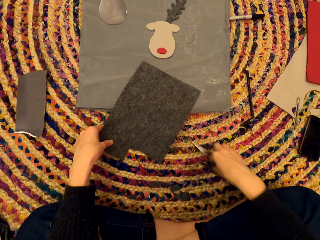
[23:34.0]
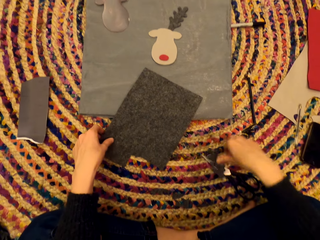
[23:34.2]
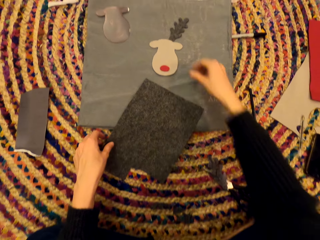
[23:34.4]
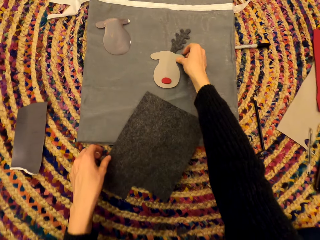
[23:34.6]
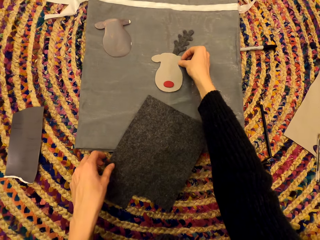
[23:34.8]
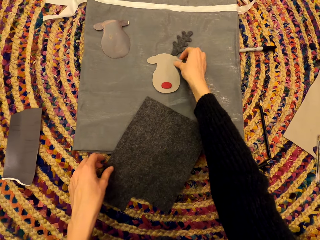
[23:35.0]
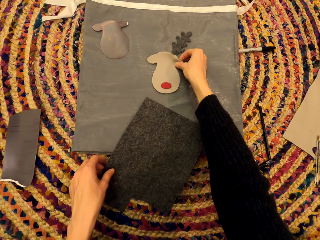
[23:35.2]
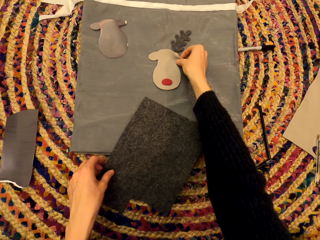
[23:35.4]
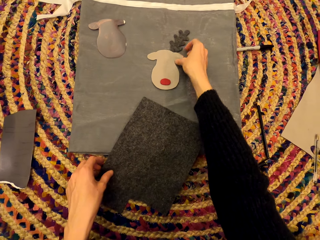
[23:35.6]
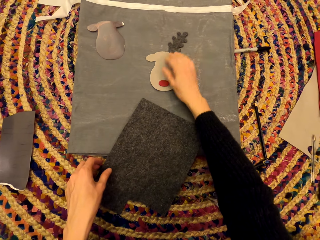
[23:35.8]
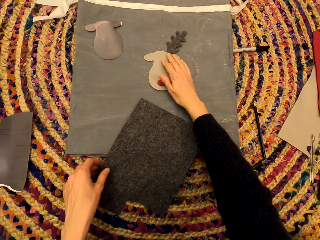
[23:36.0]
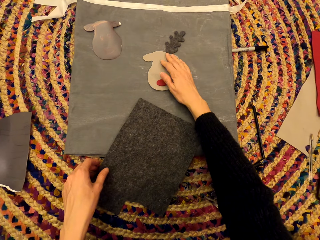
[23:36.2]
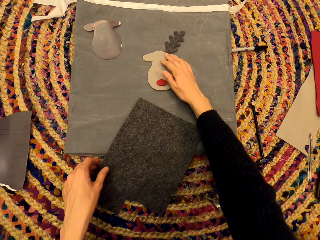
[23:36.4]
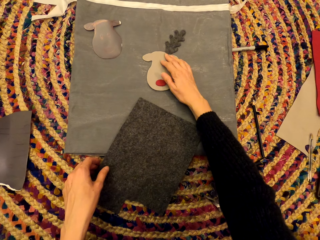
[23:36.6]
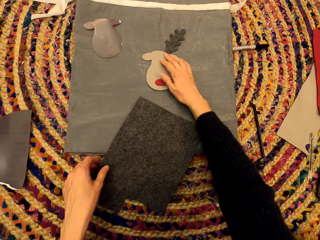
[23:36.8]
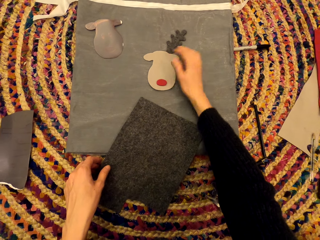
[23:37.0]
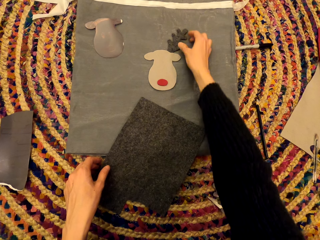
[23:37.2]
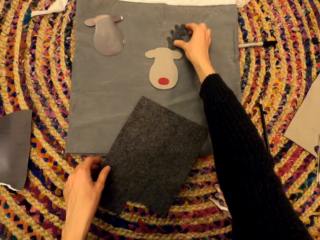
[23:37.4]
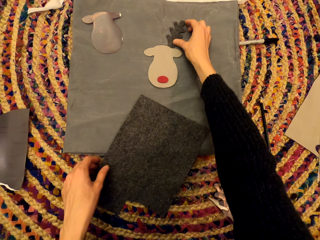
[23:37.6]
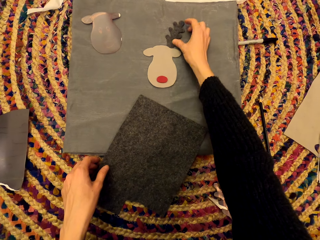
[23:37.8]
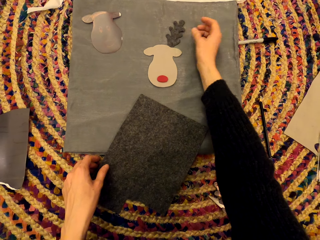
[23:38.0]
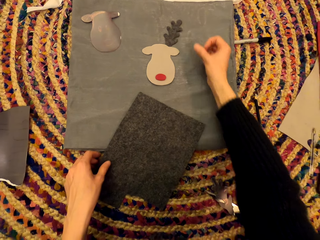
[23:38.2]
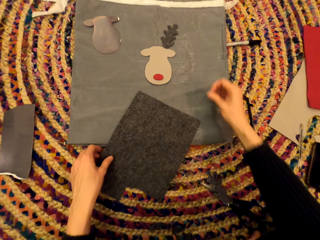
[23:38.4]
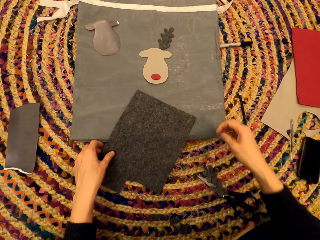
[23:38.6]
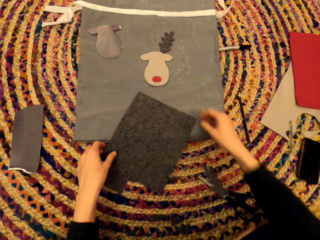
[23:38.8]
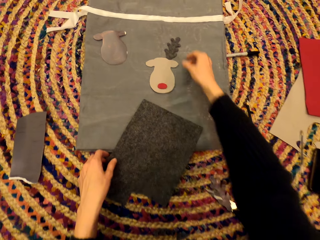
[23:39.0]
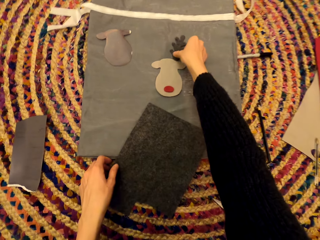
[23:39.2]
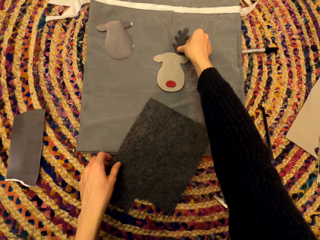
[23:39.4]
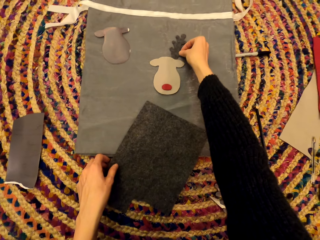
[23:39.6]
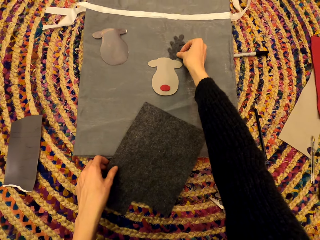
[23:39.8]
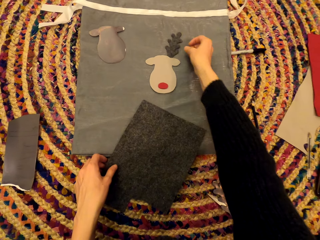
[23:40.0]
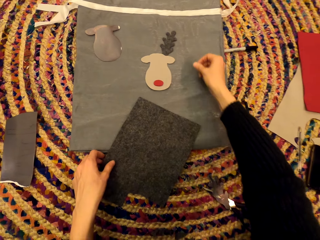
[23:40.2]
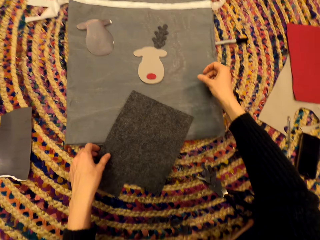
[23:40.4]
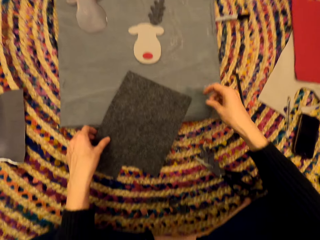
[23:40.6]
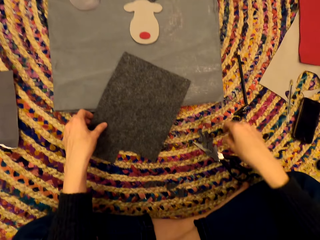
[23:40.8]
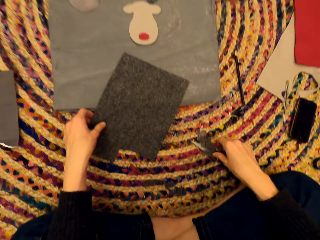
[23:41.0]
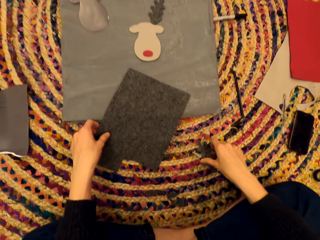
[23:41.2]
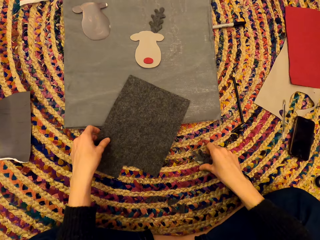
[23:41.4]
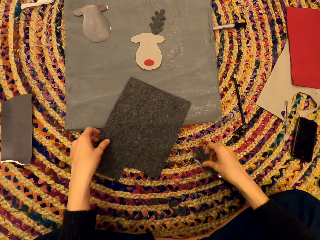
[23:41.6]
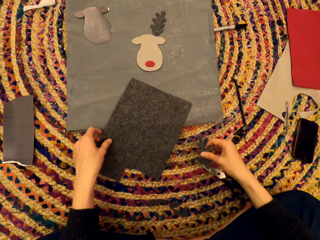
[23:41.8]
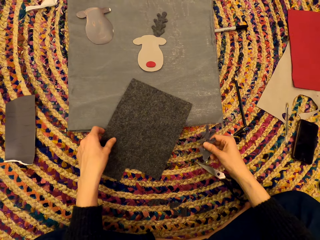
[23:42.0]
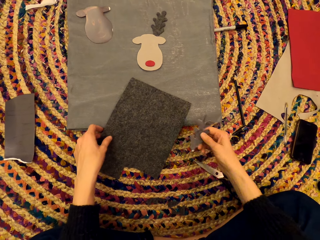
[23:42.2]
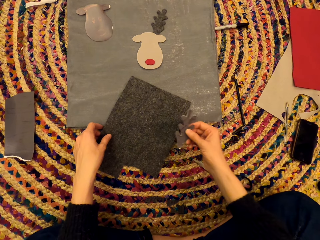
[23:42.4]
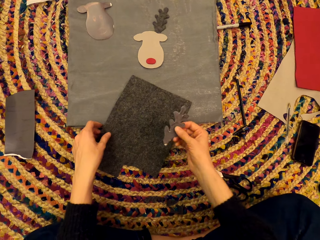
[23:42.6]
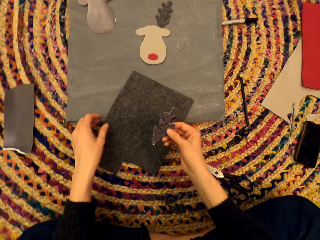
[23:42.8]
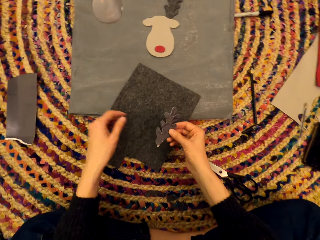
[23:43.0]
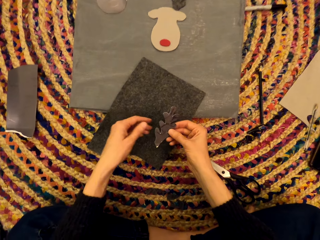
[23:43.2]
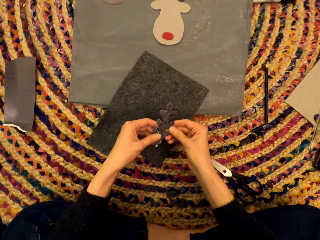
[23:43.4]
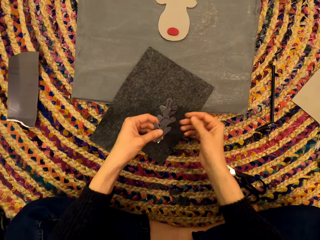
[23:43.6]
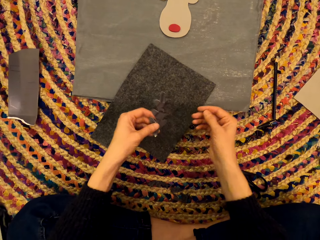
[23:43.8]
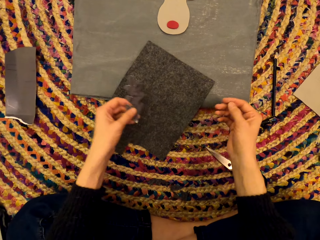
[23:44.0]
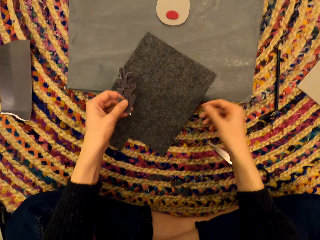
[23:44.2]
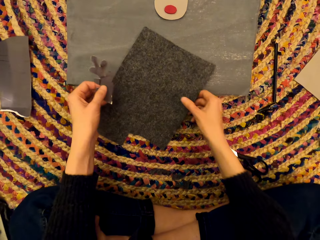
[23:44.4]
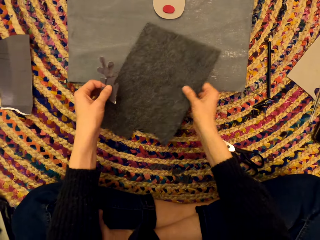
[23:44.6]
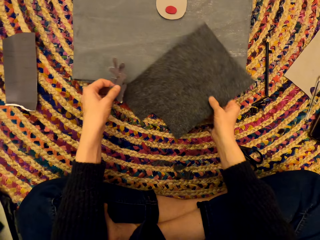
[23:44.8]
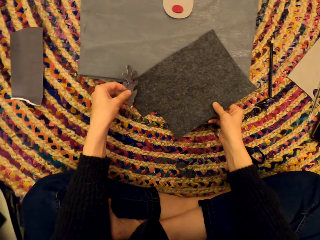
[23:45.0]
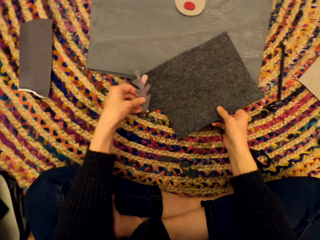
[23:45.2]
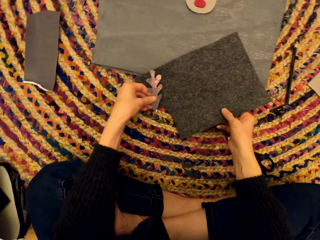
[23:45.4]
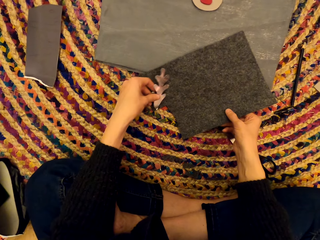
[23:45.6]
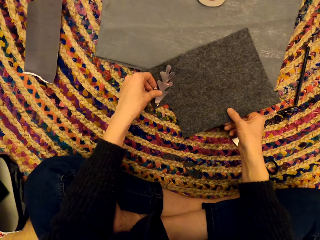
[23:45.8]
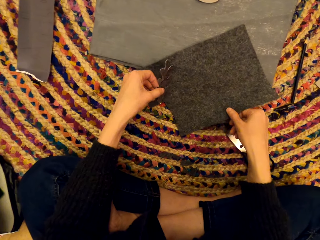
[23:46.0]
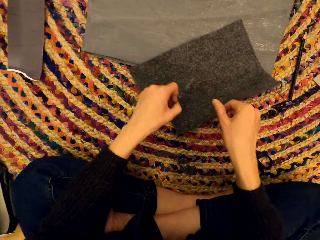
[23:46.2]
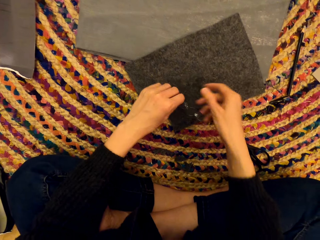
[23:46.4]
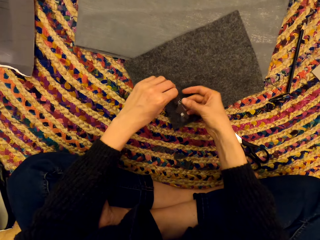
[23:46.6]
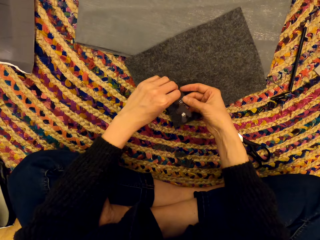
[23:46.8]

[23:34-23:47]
The camera wearer pushes the pair of scissors aside. They drop the tree shaped piece of cloth and adjust the shaped piece of cloth with the tree shaped piece of cloth. They hold the shaped paper. They pick up the tree shaped piece of cloth. They pull a cloth.

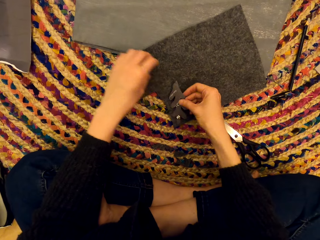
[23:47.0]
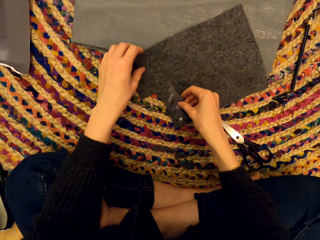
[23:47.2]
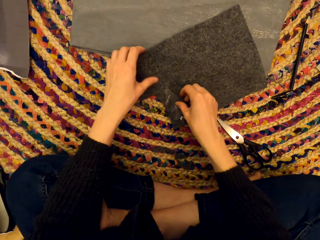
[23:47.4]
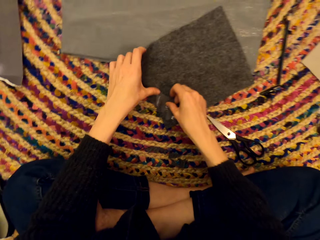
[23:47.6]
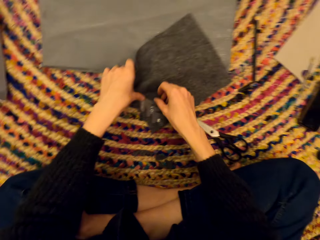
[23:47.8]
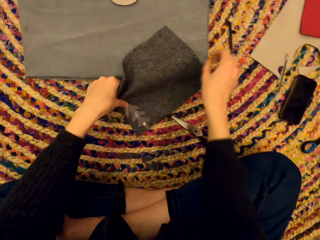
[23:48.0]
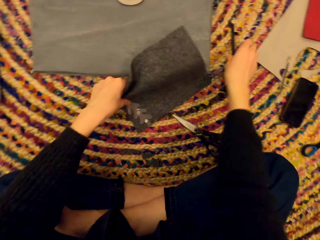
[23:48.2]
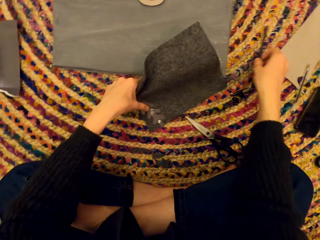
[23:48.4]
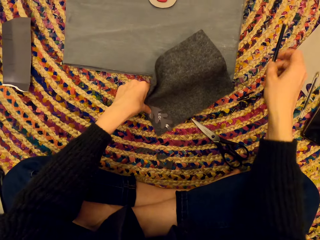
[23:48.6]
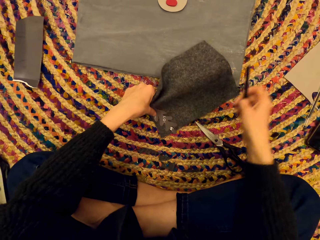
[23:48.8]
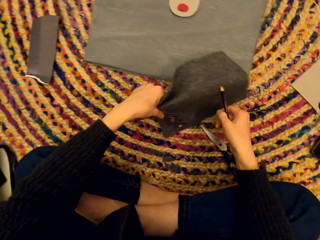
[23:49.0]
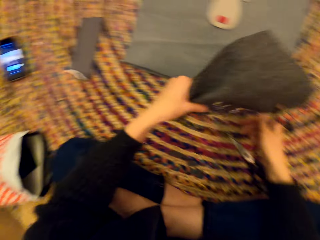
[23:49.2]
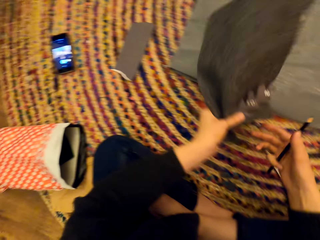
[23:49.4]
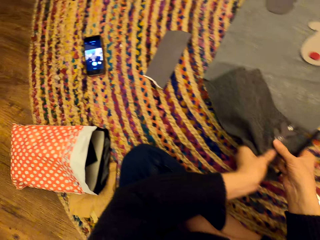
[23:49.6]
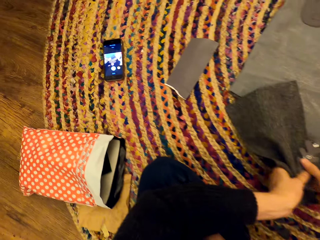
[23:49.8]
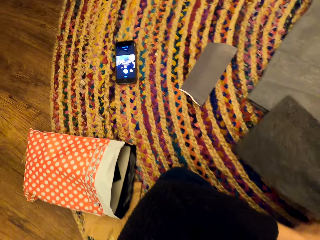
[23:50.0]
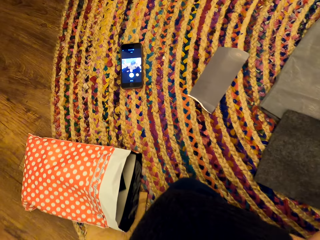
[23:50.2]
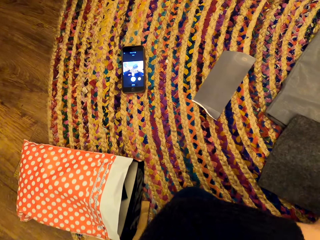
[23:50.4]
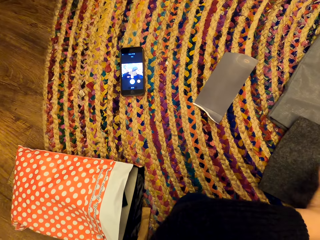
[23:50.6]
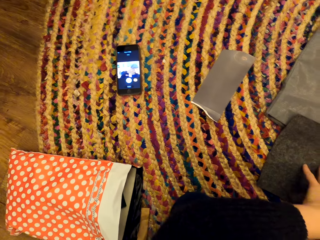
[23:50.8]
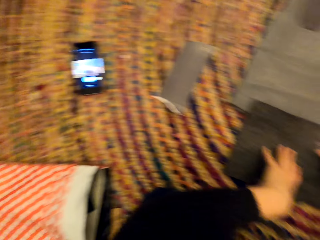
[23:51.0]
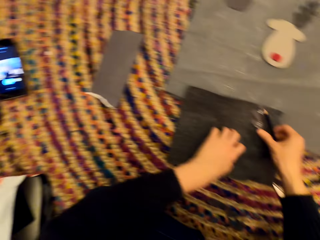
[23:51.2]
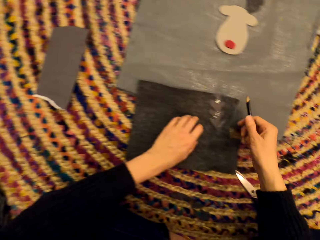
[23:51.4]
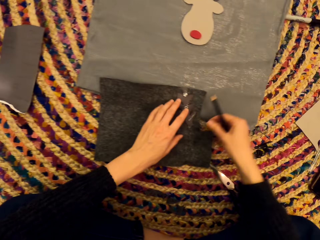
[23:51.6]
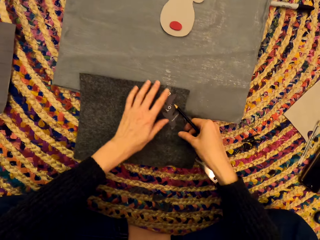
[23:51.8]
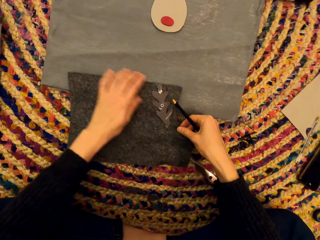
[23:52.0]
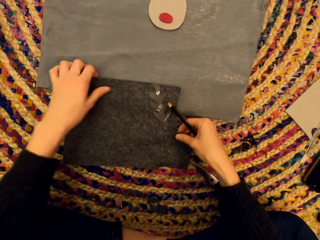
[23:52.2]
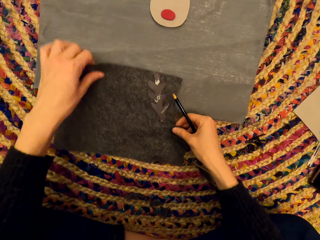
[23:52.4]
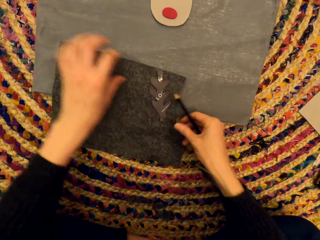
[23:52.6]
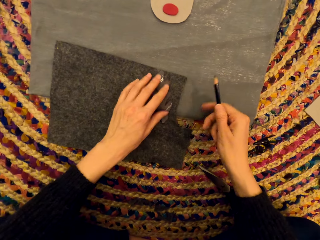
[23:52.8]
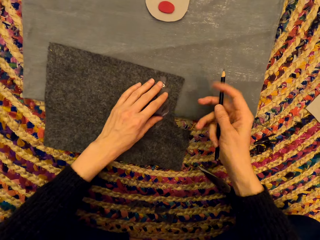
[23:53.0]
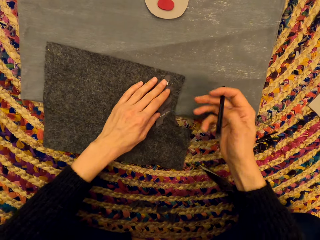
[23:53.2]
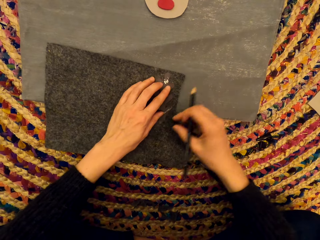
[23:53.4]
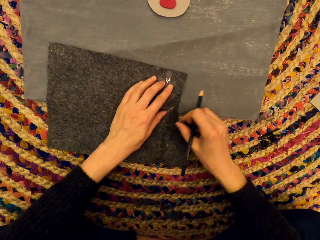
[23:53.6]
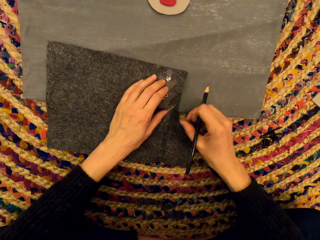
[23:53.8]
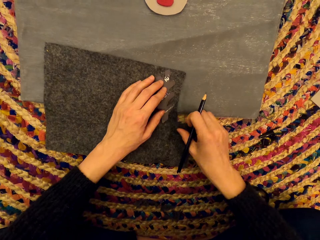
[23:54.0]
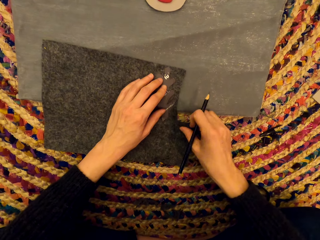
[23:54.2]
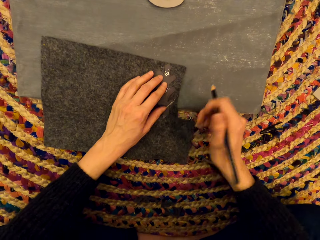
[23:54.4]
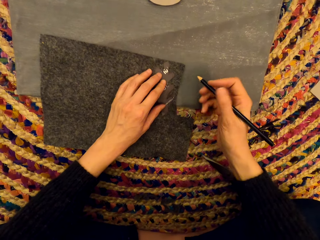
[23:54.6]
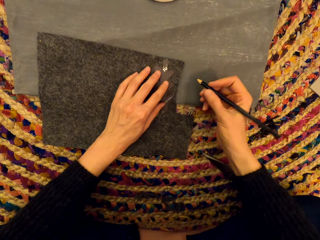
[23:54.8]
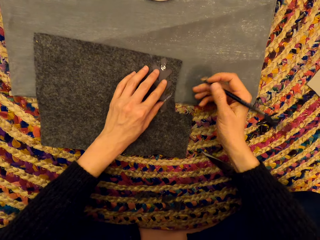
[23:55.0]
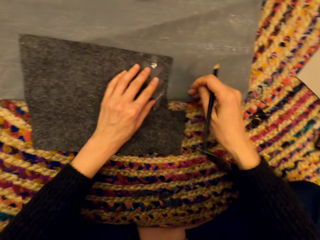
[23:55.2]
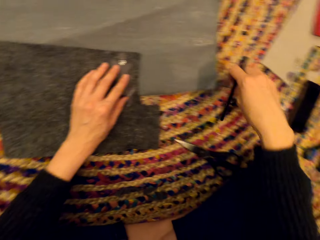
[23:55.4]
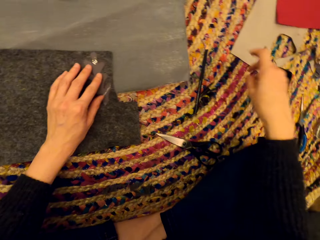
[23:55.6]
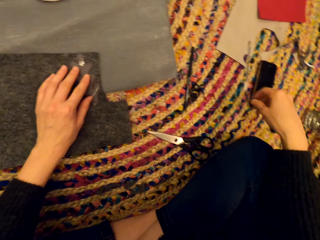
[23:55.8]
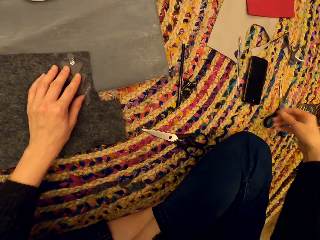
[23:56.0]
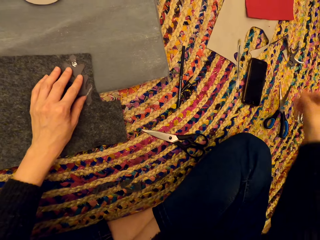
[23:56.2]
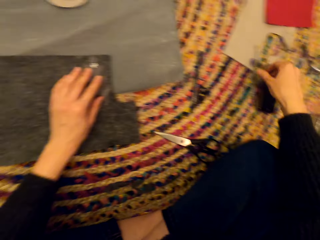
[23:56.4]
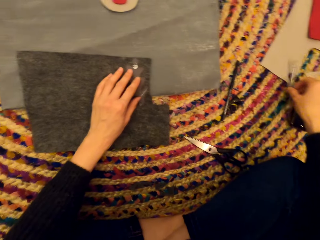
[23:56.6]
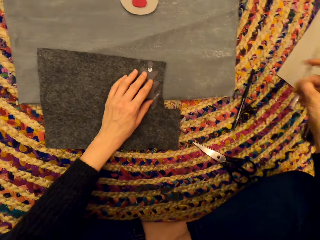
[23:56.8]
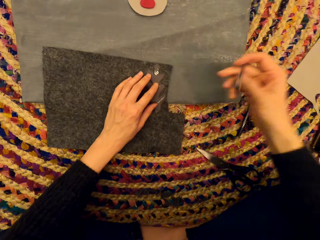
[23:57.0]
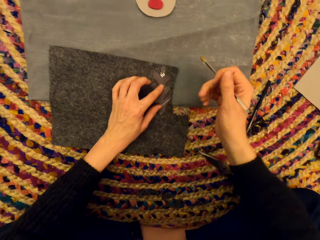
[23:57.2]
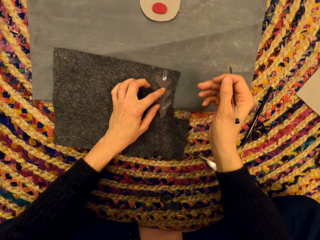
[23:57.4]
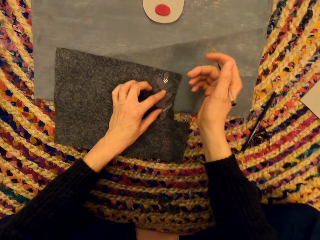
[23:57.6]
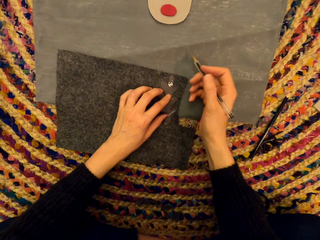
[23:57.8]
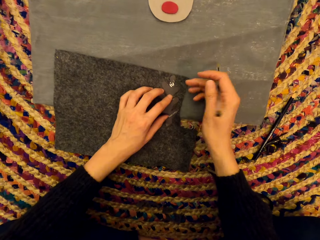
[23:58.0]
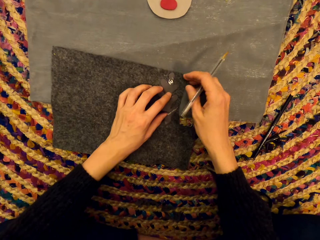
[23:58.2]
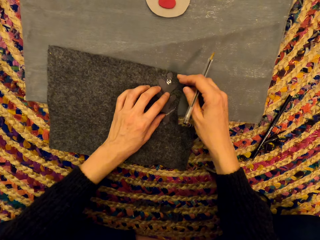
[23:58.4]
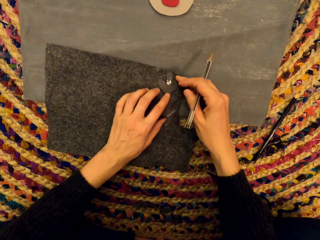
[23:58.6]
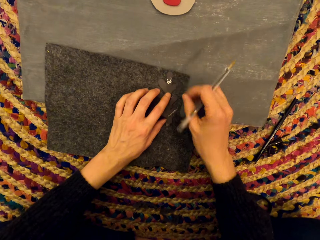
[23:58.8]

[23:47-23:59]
The camera wearer places the tree shaped piece of cloth on the cloth. They pick up a pencil and turn the cloth. They look at a phone. They drop the pencil on the mat. They pick up a pen.
